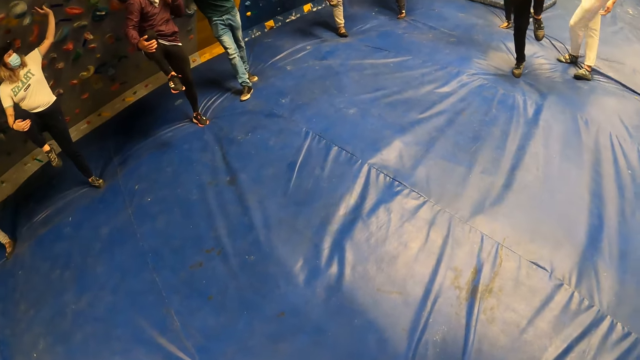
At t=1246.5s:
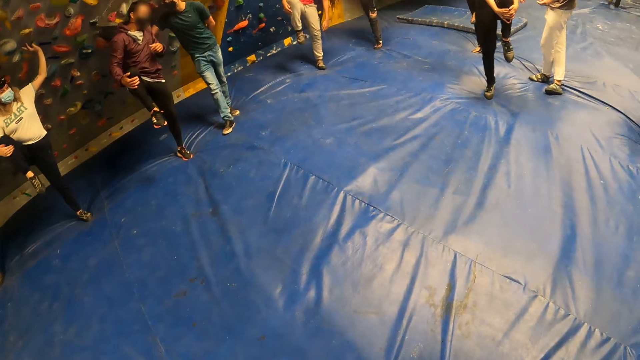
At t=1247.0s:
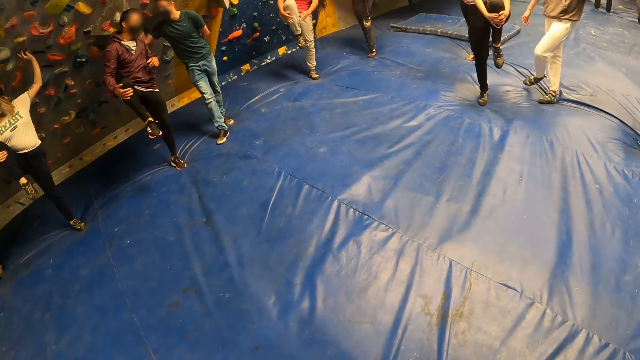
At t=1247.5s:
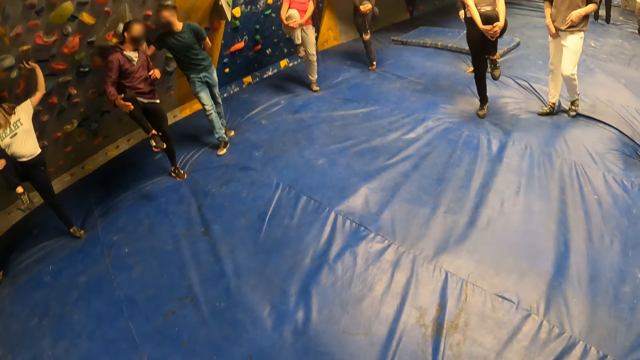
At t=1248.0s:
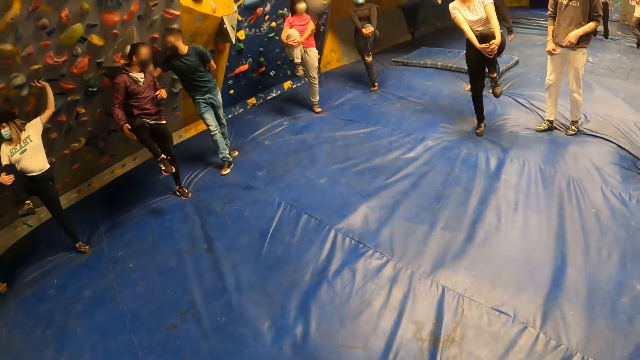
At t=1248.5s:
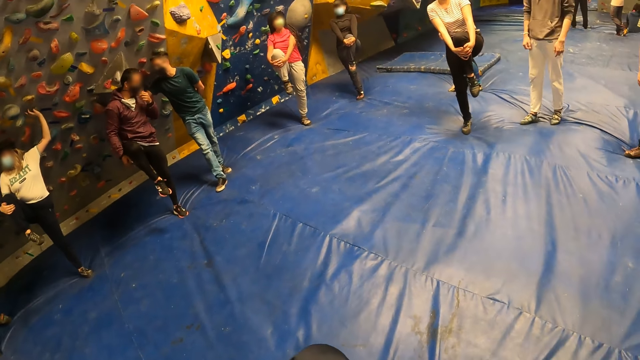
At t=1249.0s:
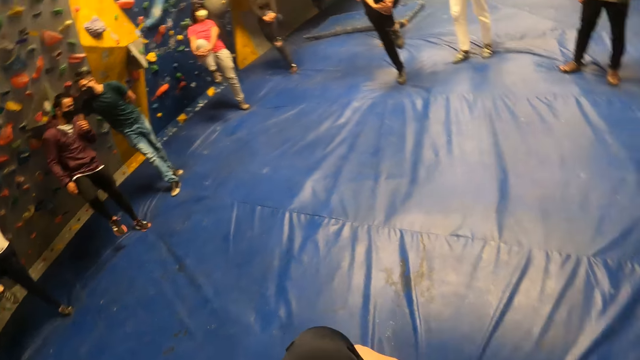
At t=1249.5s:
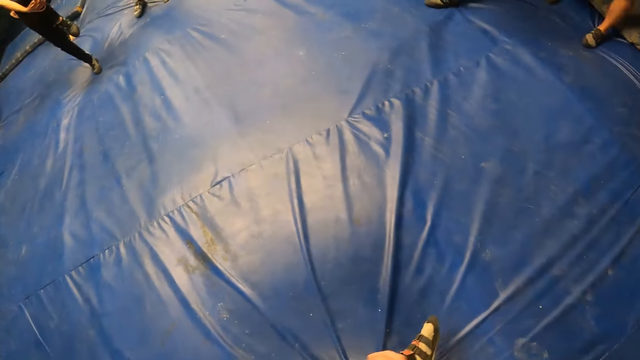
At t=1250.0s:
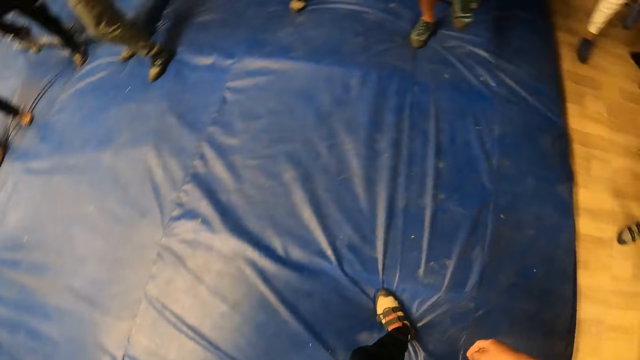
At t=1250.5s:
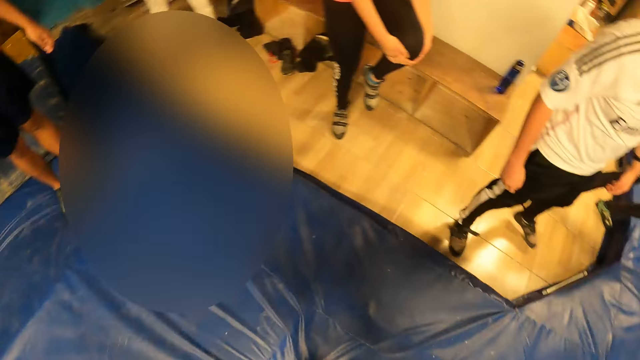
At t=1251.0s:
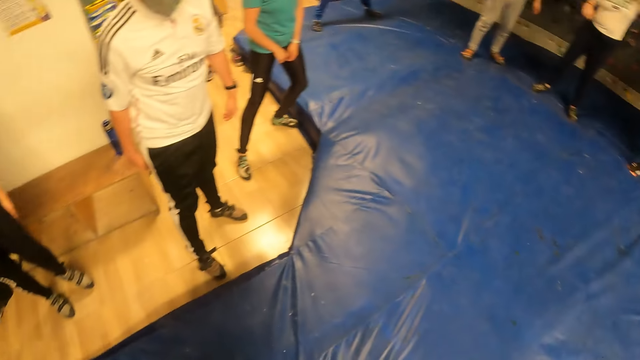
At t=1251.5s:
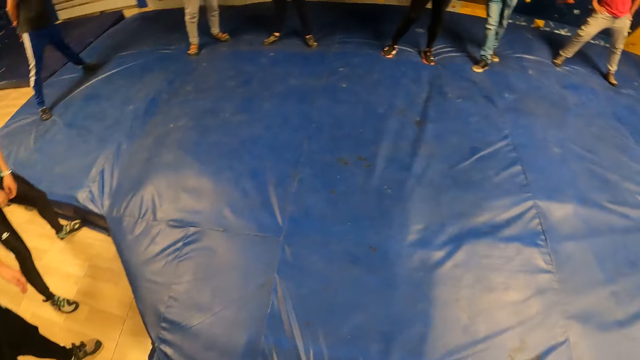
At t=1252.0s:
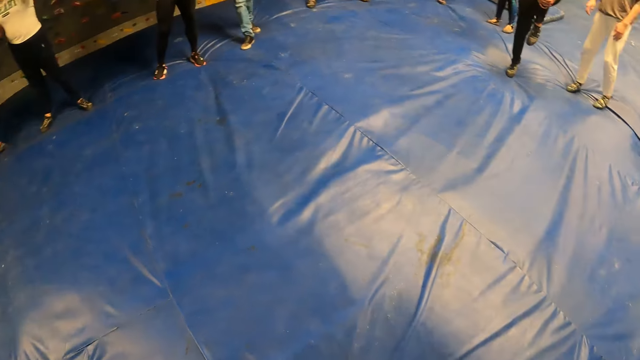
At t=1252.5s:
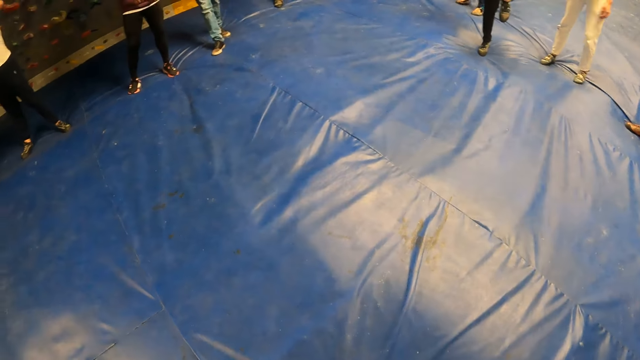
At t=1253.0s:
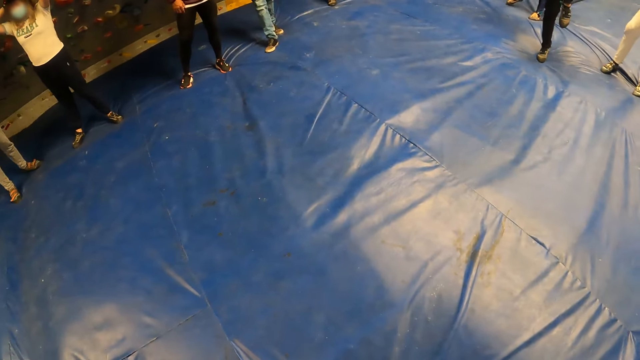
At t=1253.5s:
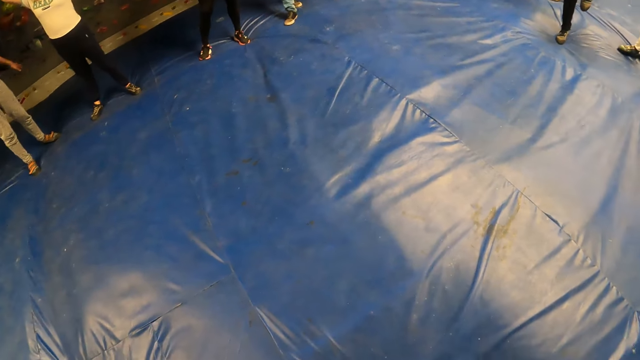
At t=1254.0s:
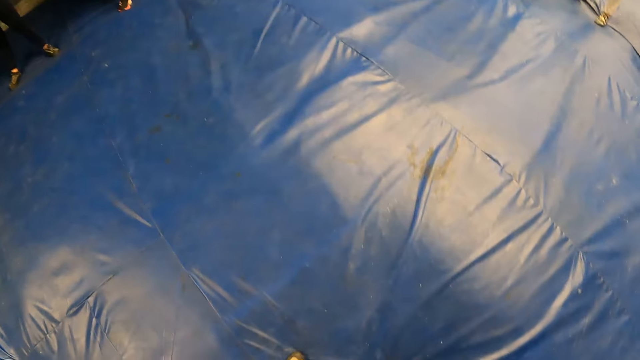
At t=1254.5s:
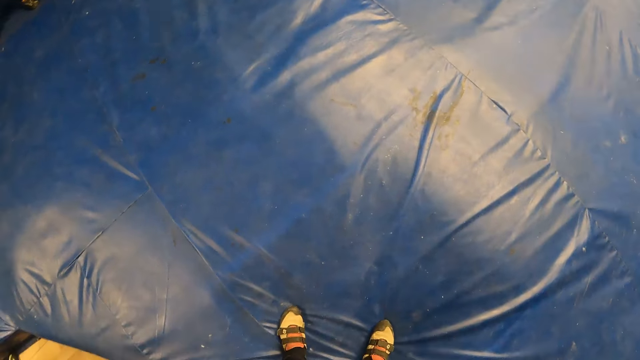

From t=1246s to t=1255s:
The camera wearer looks around the group.

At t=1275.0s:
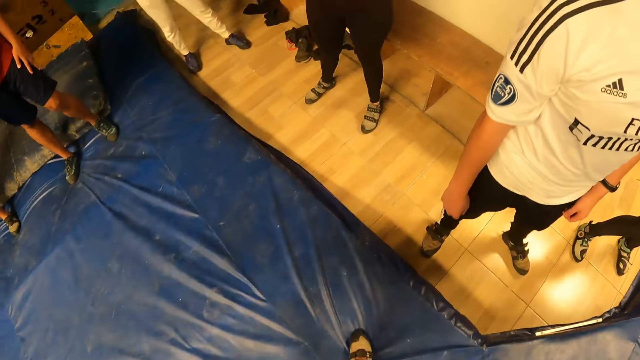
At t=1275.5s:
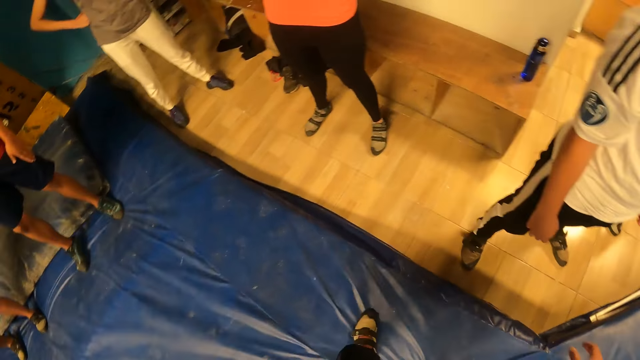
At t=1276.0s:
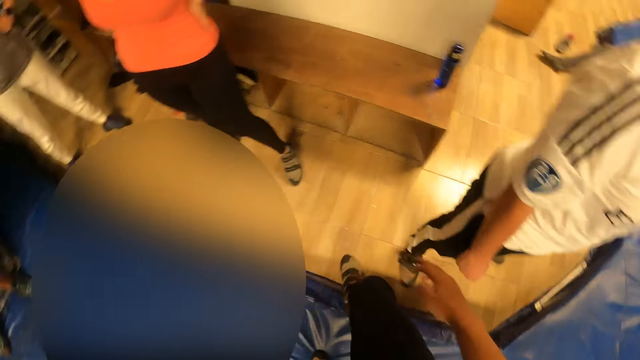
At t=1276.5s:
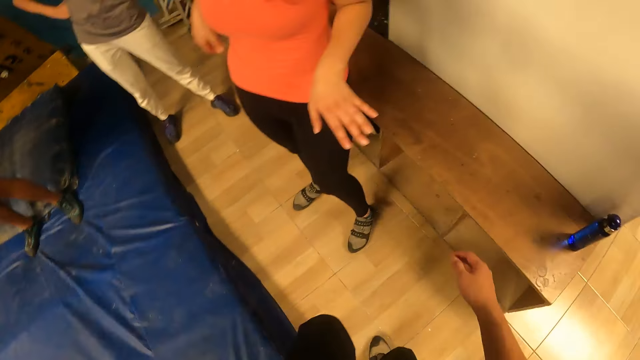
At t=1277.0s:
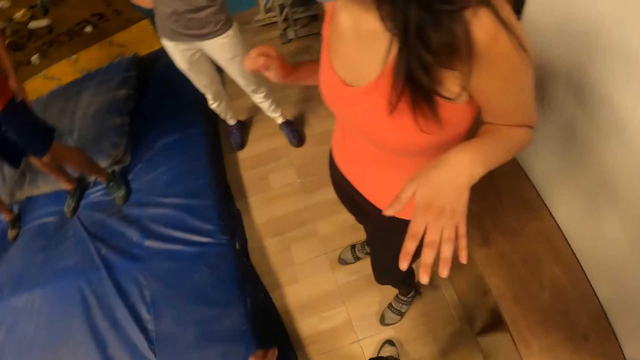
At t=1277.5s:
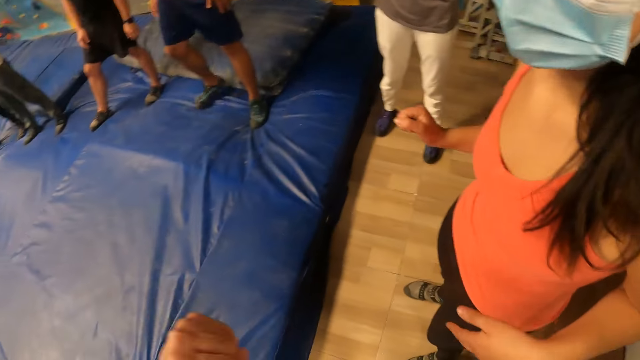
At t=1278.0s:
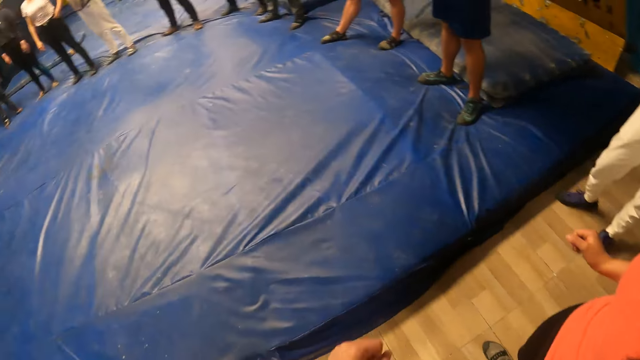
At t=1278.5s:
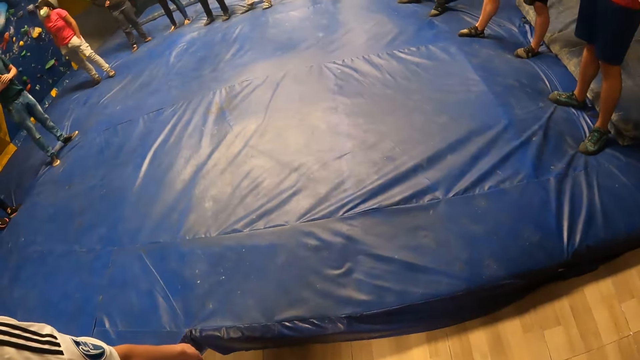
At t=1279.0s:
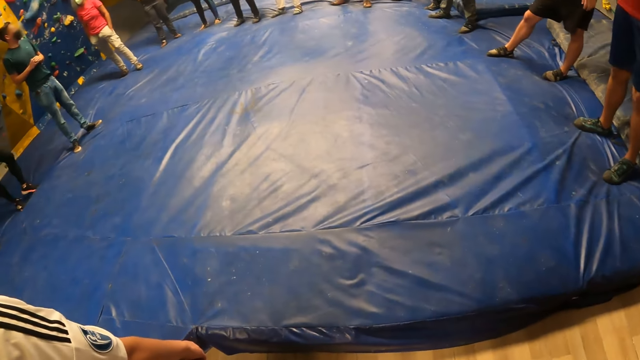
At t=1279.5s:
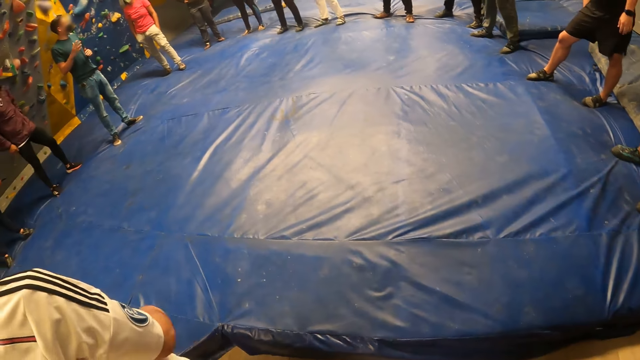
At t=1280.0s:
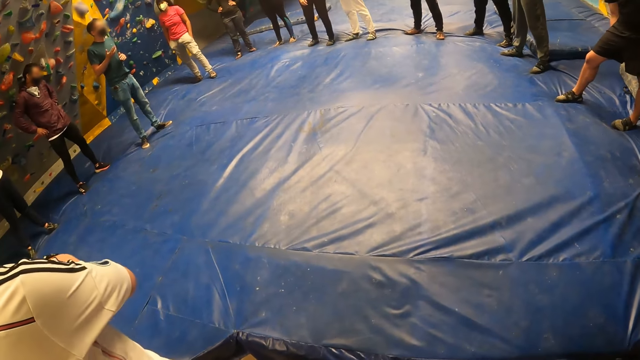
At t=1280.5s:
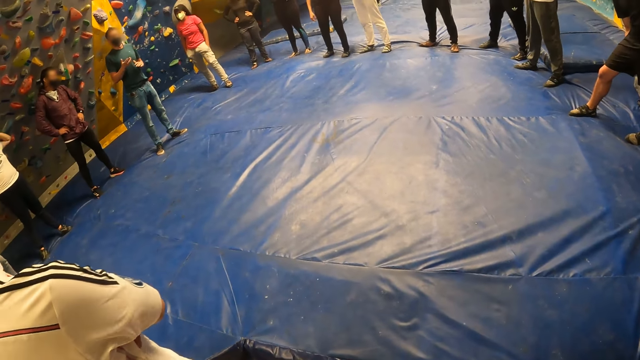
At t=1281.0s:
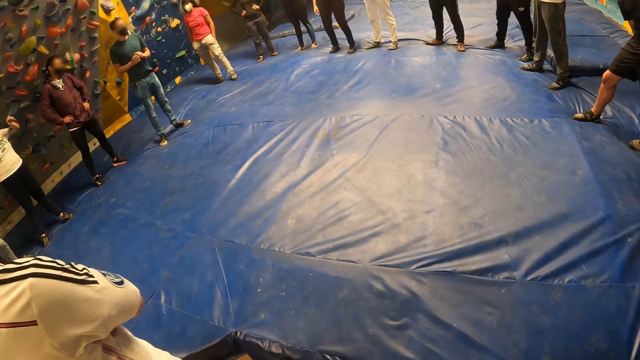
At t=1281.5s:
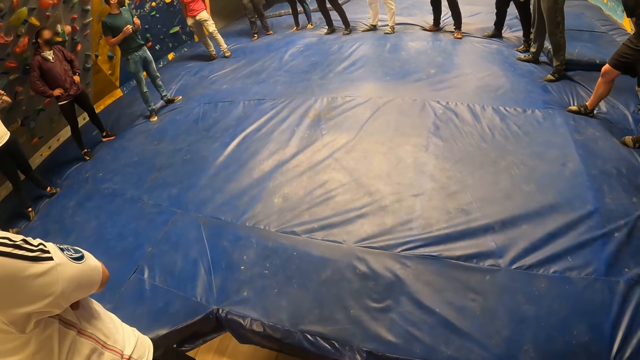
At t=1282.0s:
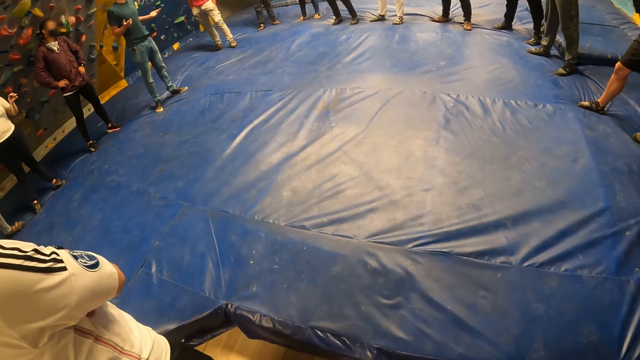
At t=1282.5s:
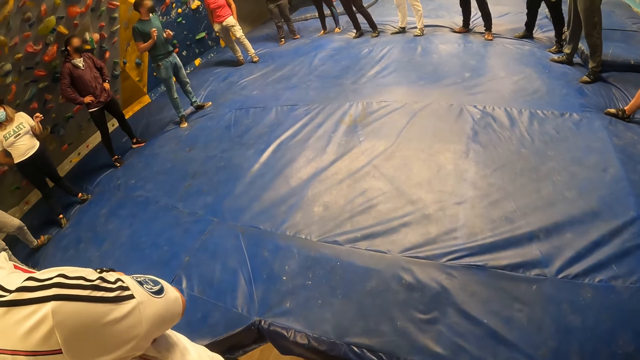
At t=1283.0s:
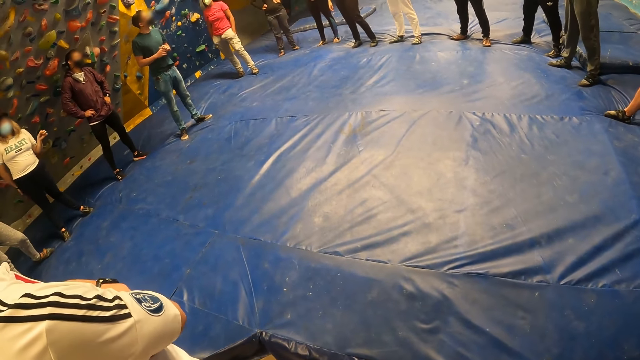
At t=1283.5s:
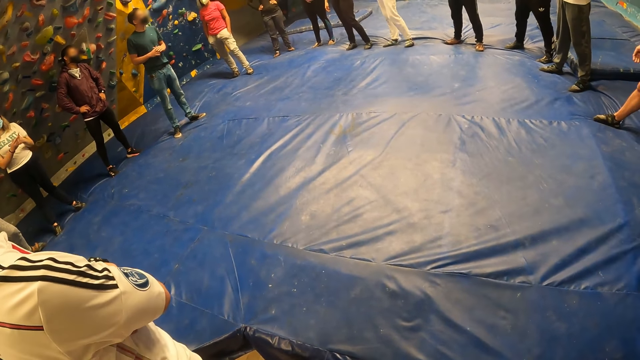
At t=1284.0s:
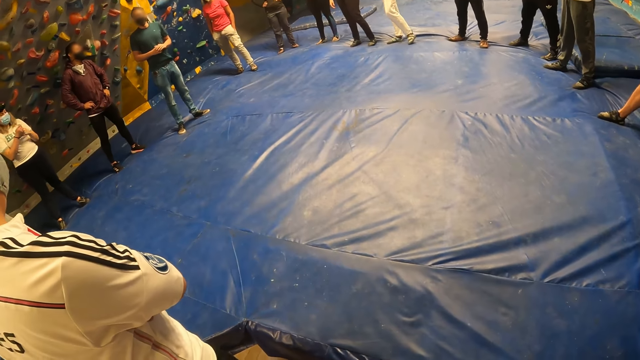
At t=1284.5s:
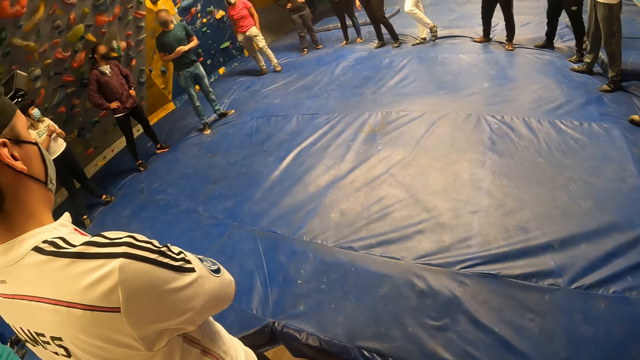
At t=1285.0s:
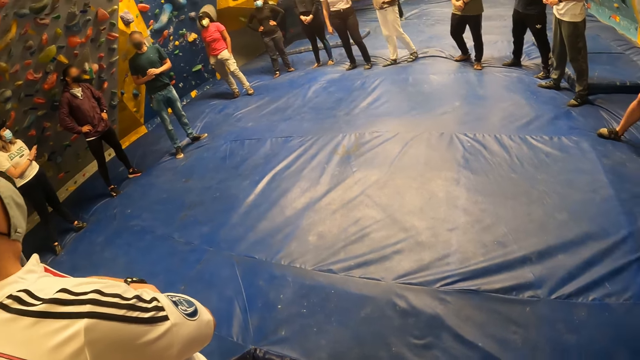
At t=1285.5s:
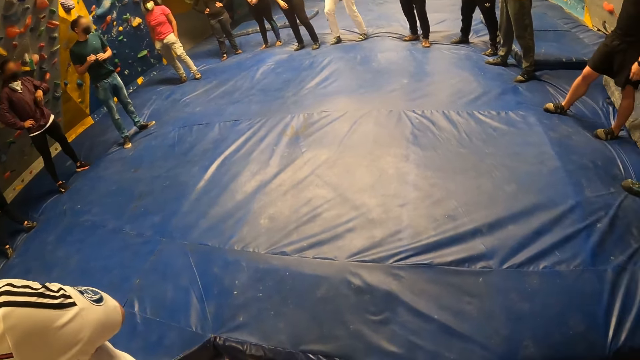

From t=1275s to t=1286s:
The camera wearer steps out from the puff. A man converses with the group.
